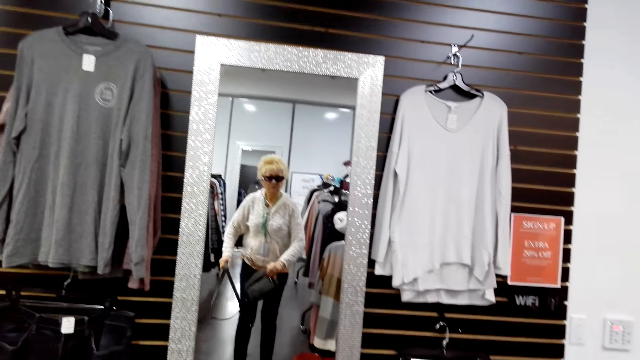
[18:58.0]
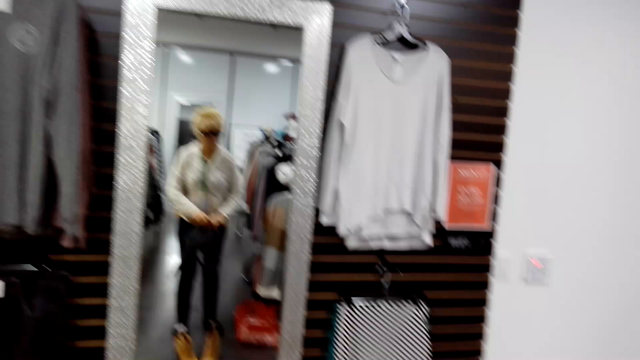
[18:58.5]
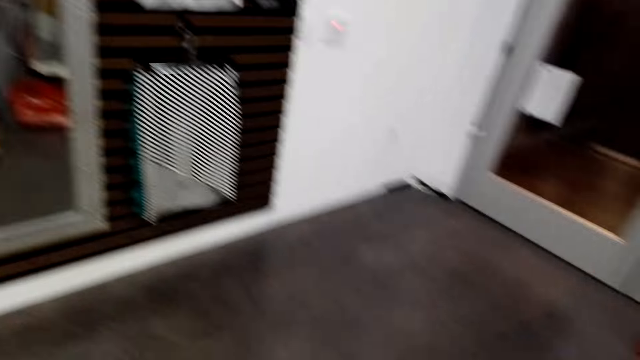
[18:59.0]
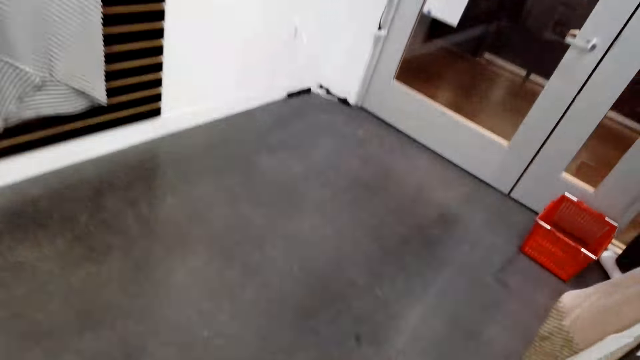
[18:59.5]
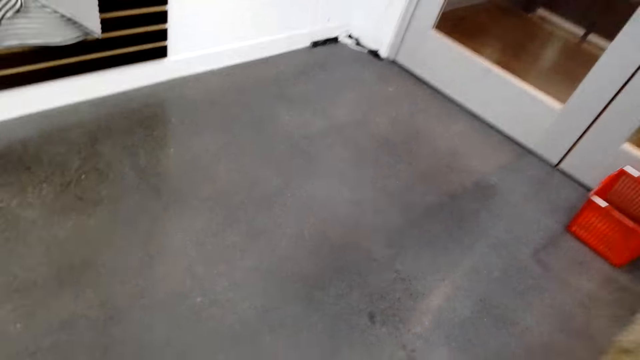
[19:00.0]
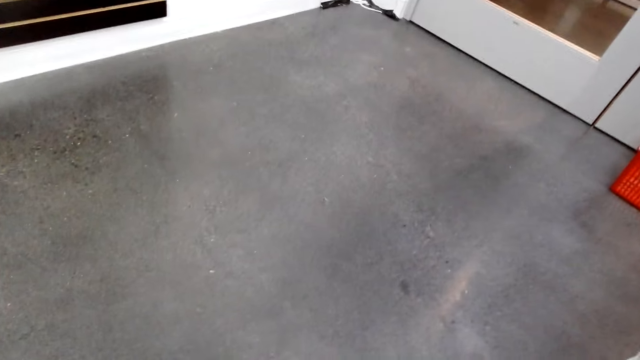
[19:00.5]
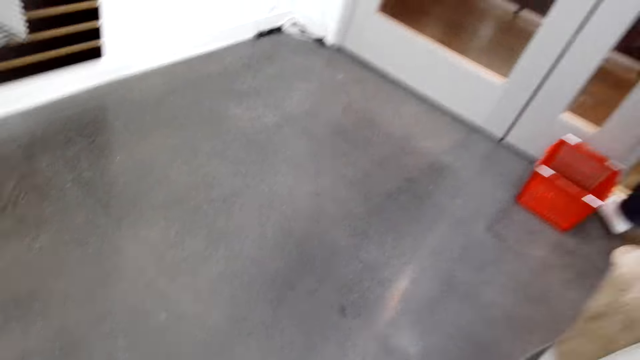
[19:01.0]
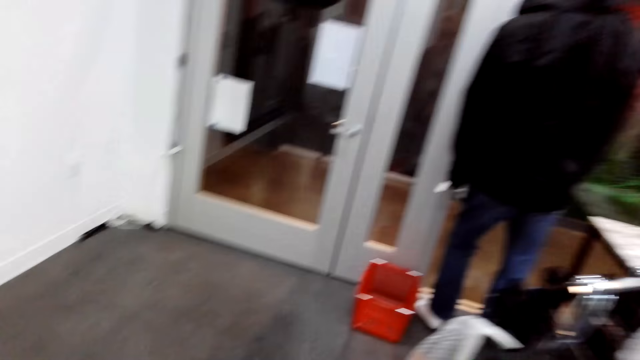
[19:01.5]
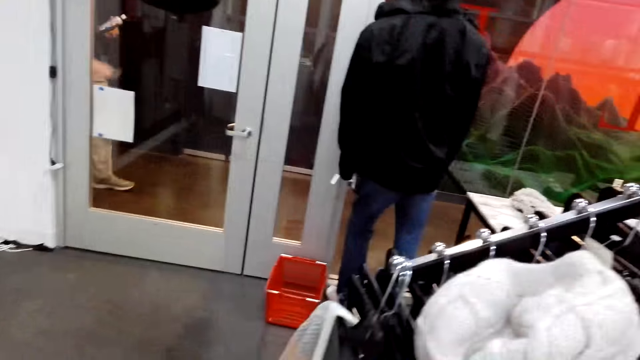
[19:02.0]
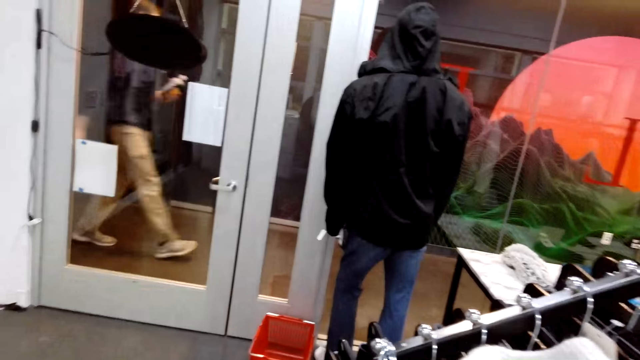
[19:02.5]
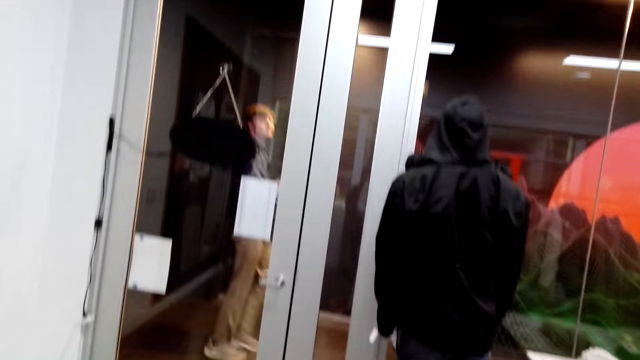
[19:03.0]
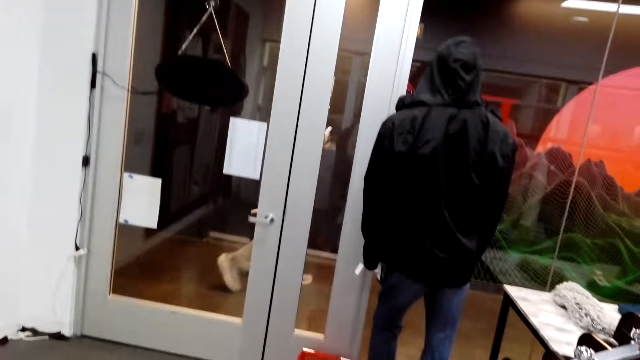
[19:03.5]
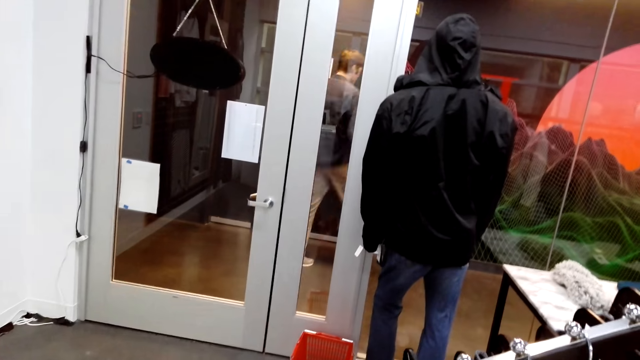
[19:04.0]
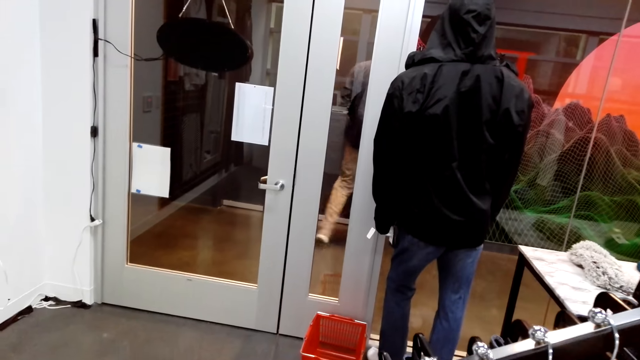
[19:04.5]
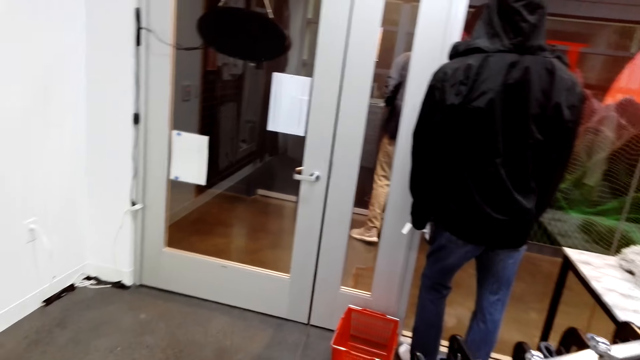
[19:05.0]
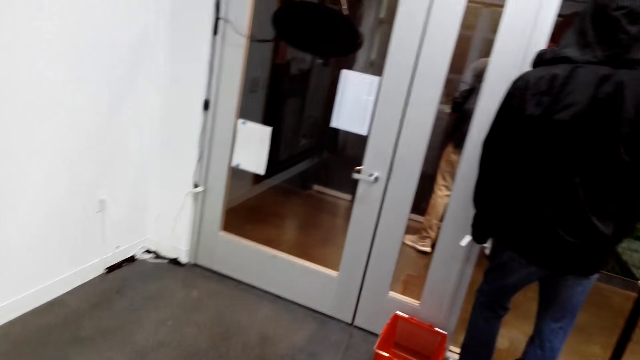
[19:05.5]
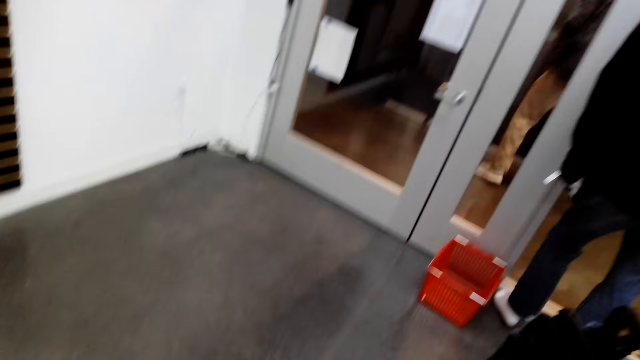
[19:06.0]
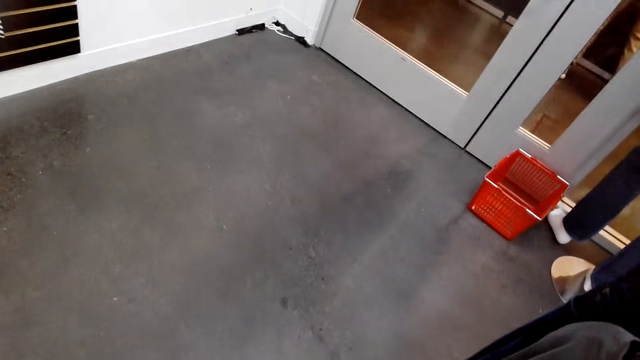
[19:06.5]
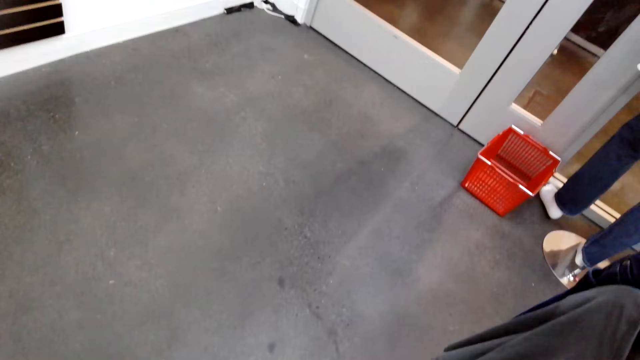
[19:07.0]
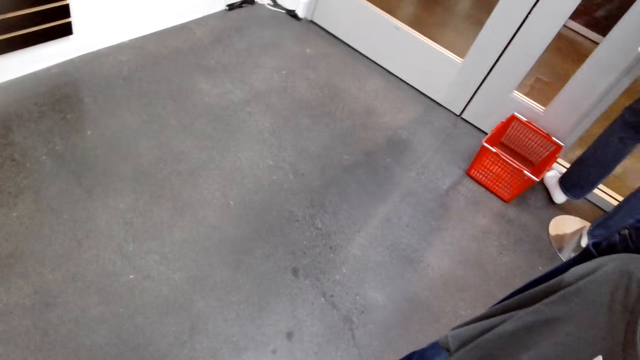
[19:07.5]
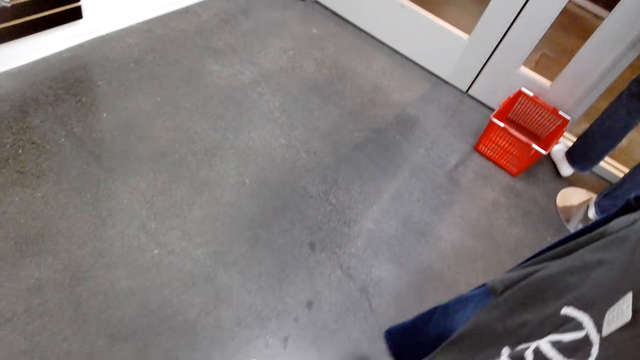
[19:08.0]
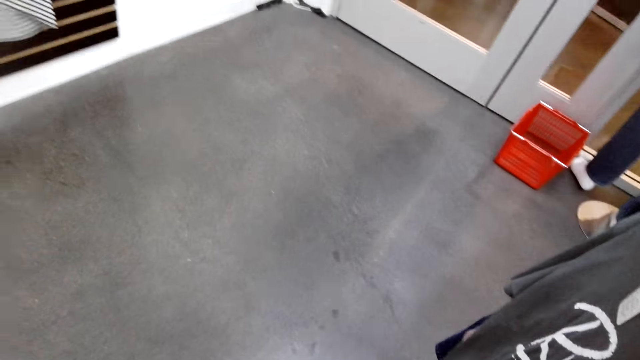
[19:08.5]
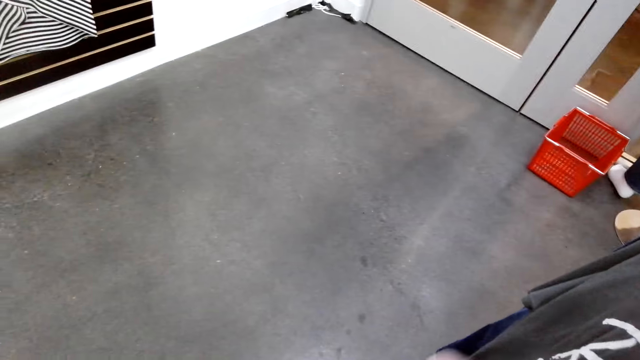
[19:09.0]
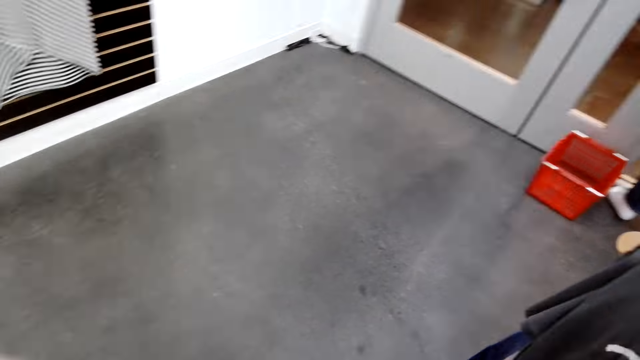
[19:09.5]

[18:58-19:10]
The camera wearer looks around.

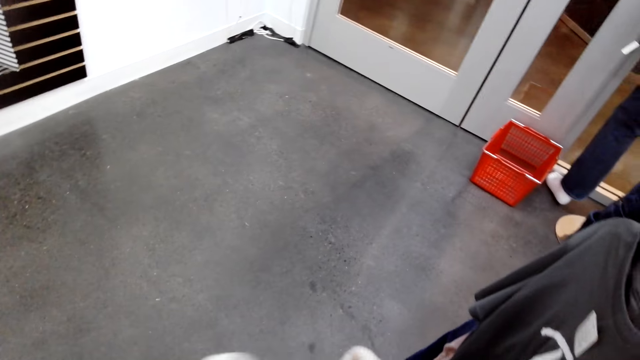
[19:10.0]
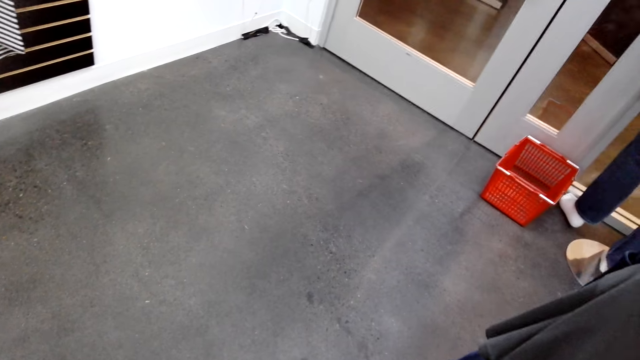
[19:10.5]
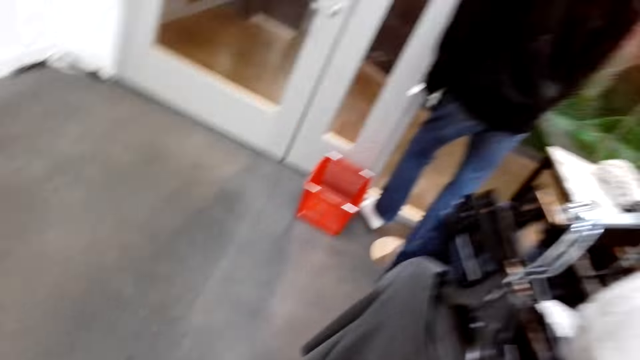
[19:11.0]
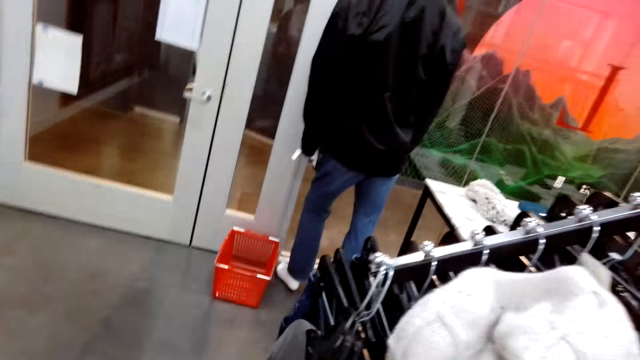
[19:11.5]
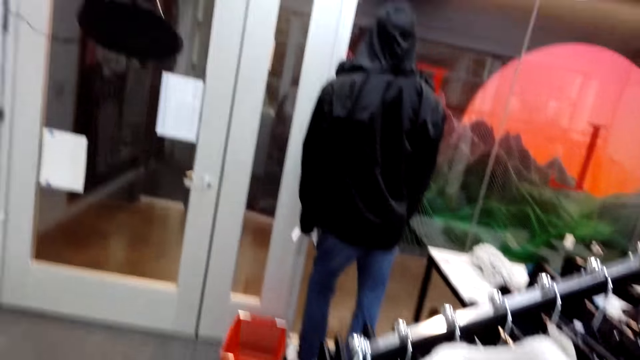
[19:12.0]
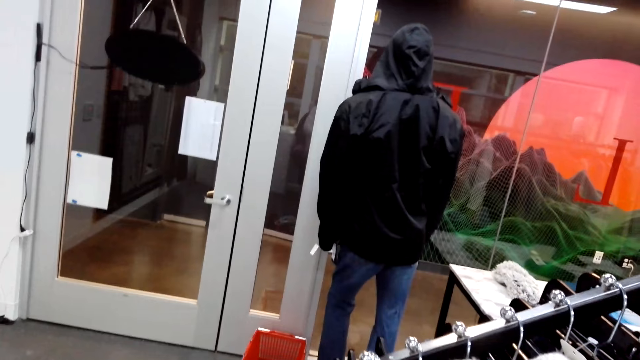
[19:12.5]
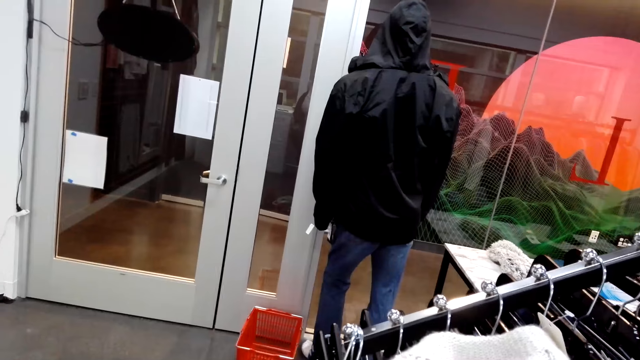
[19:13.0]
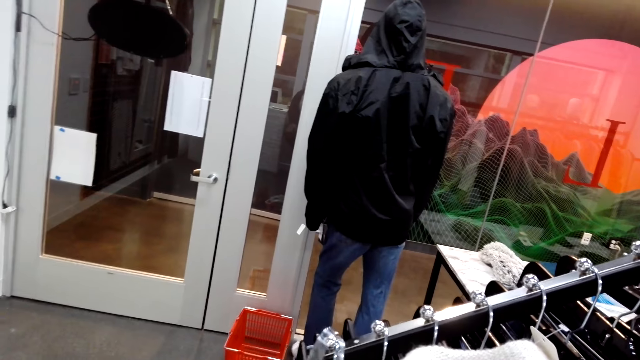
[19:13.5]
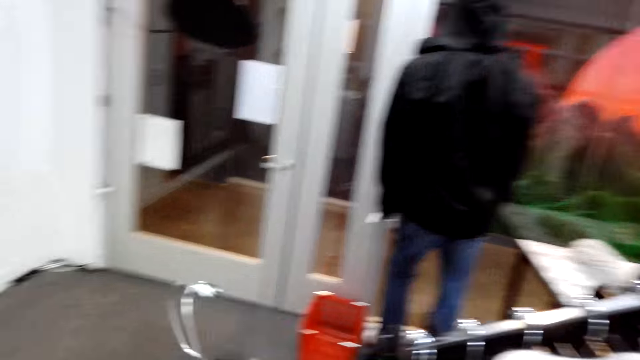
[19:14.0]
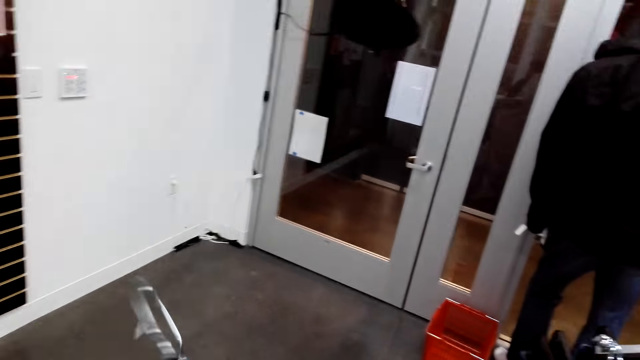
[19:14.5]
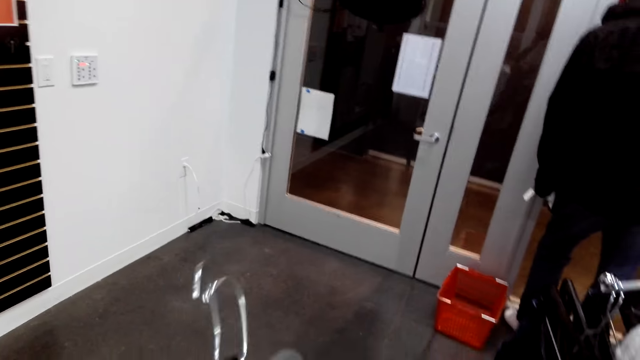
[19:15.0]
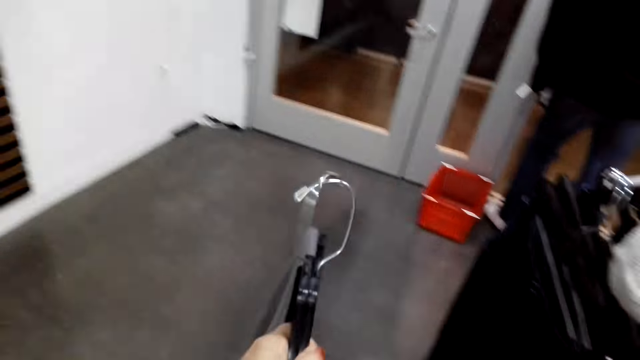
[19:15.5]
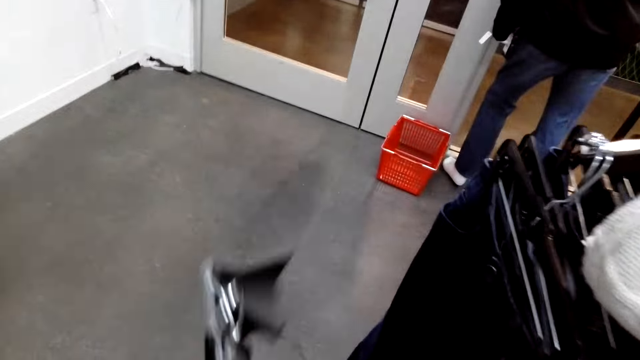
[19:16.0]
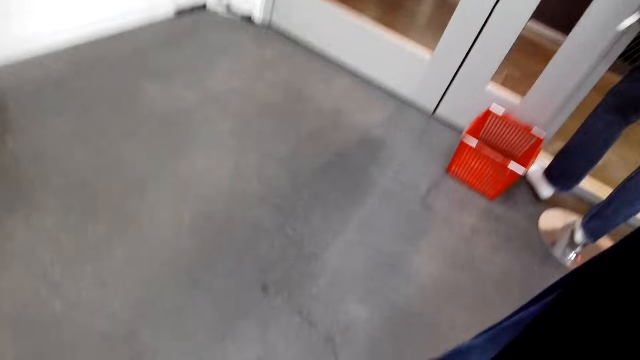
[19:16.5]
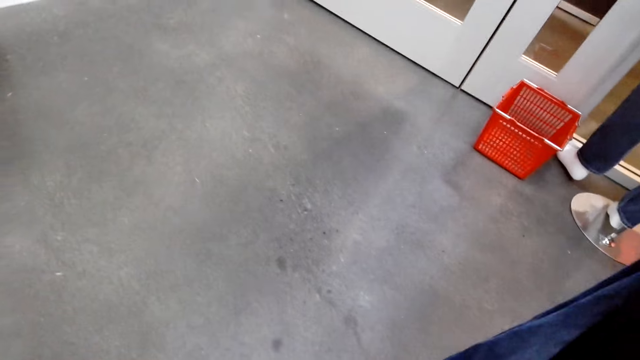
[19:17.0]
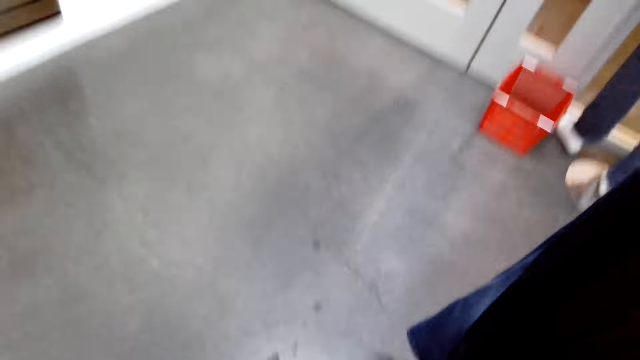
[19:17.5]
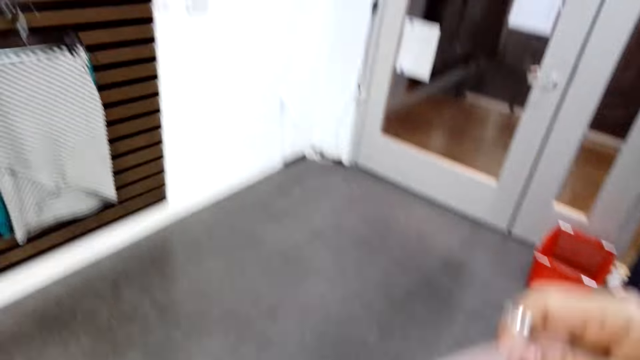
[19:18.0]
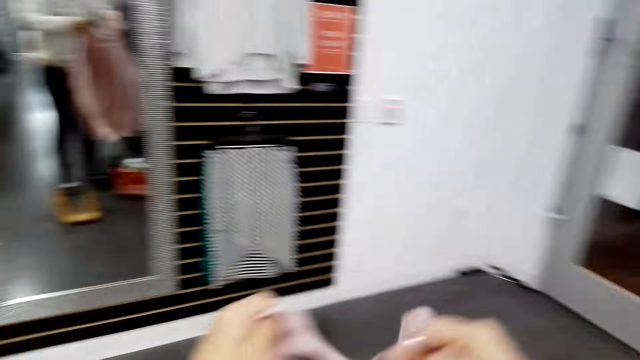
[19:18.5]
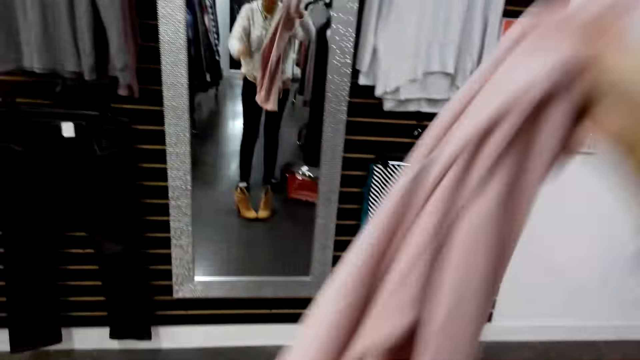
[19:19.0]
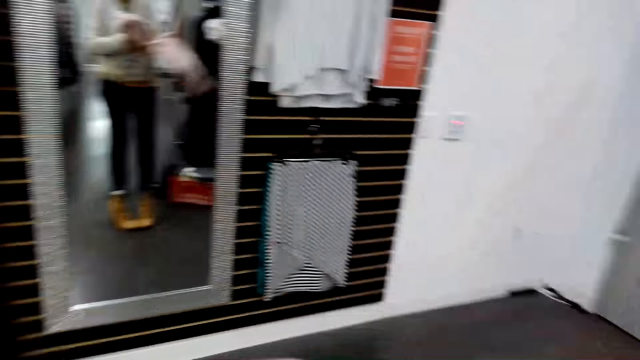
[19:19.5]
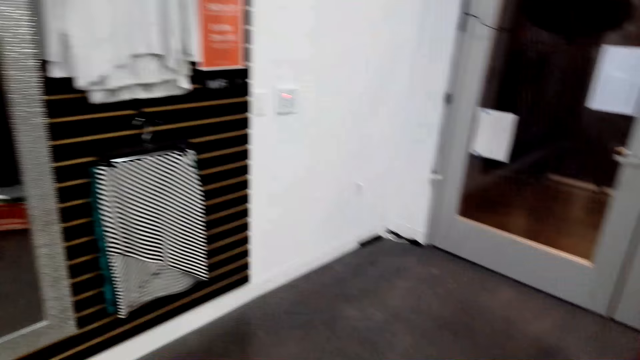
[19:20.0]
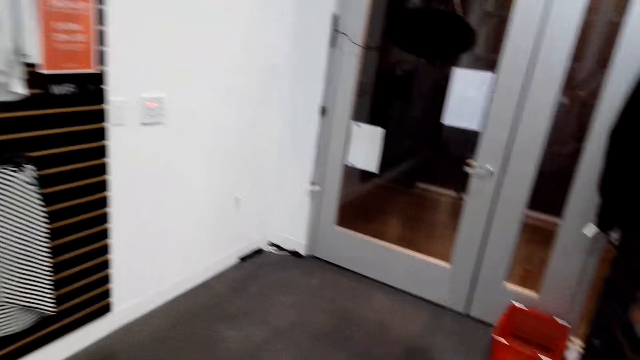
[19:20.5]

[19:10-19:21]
The camera wearer removes the clothes from the hanger.
